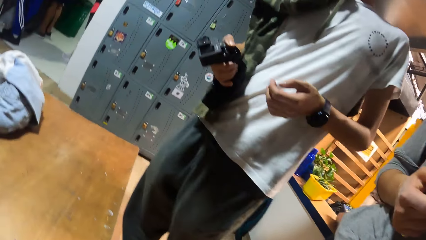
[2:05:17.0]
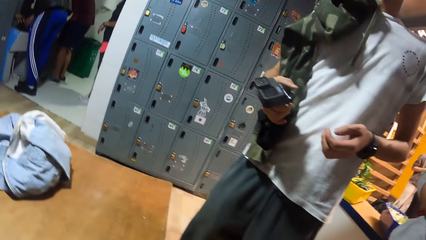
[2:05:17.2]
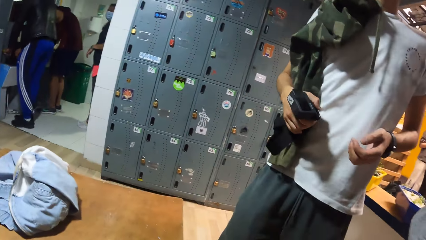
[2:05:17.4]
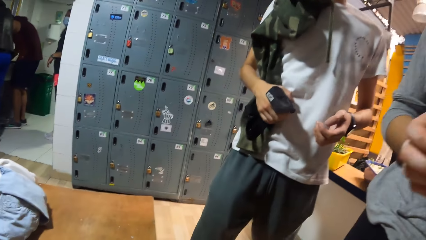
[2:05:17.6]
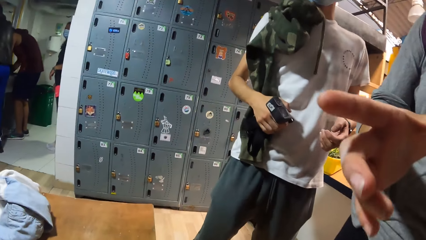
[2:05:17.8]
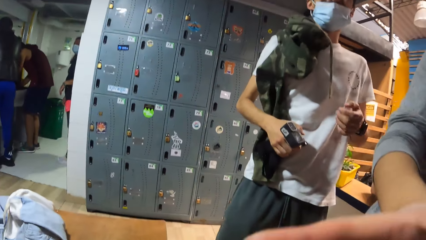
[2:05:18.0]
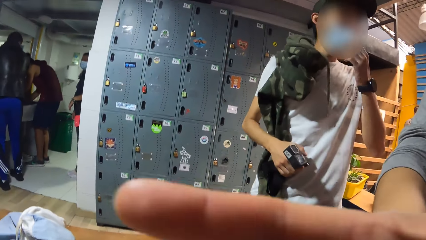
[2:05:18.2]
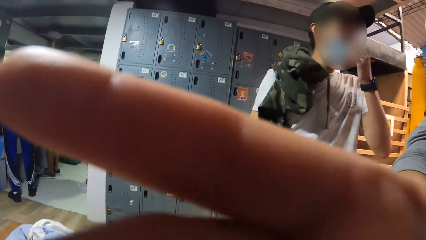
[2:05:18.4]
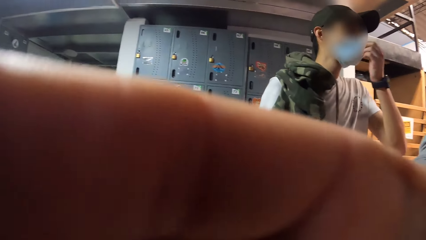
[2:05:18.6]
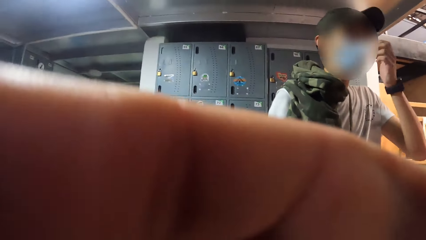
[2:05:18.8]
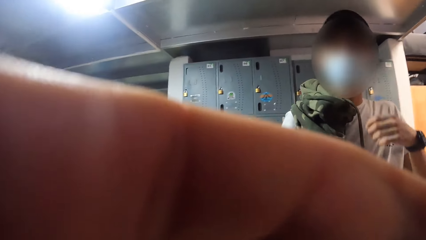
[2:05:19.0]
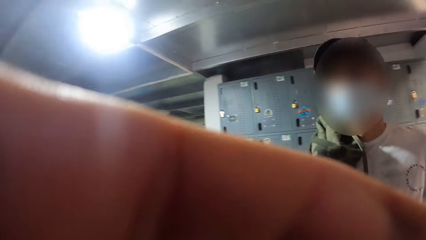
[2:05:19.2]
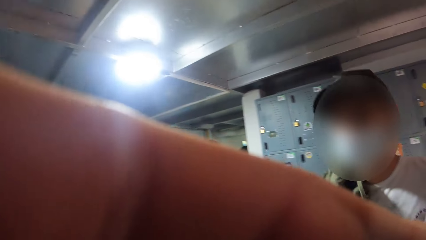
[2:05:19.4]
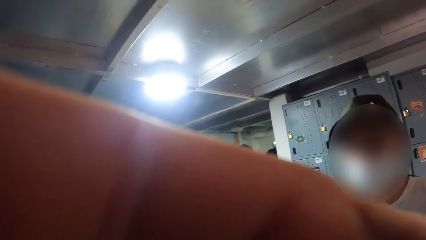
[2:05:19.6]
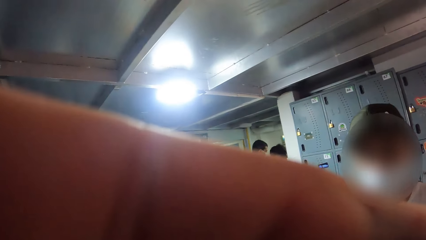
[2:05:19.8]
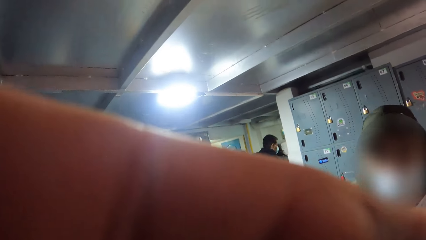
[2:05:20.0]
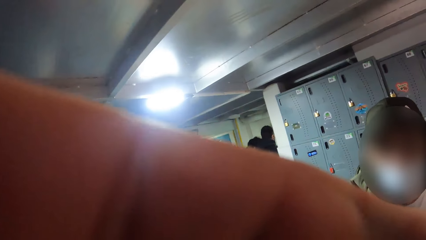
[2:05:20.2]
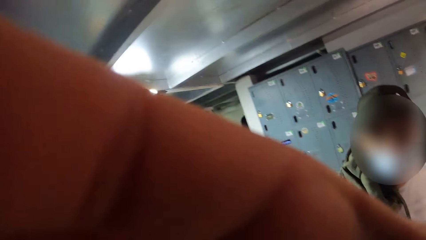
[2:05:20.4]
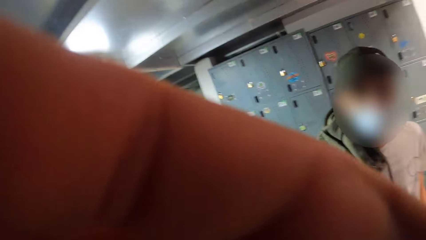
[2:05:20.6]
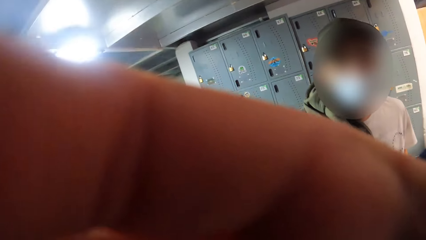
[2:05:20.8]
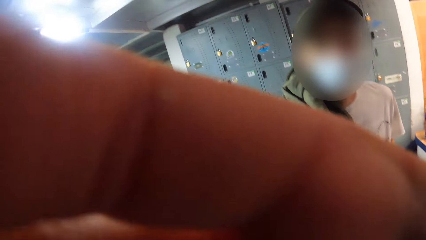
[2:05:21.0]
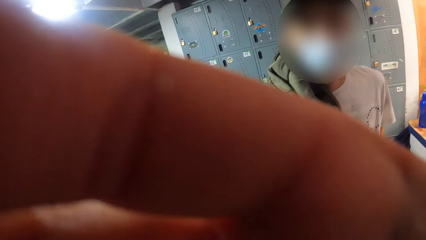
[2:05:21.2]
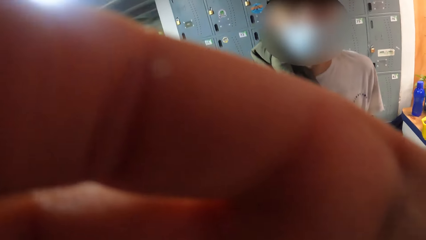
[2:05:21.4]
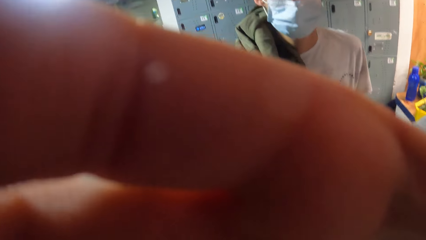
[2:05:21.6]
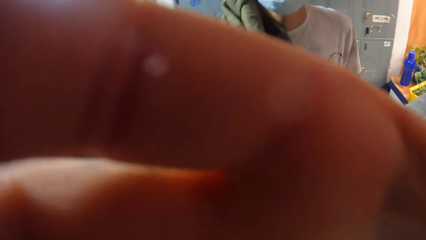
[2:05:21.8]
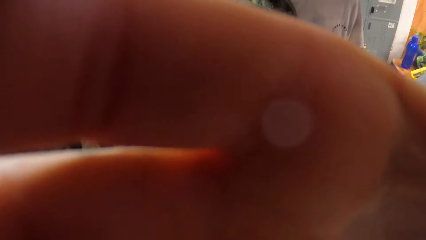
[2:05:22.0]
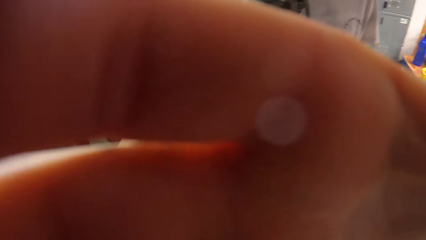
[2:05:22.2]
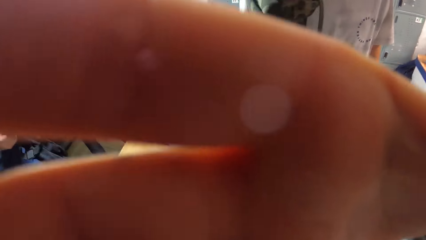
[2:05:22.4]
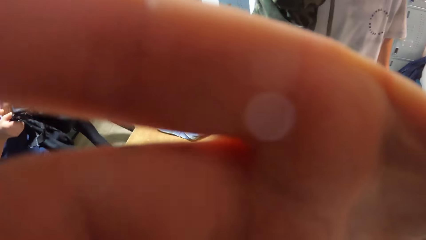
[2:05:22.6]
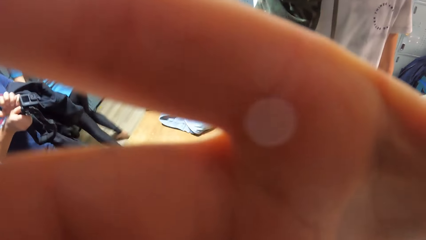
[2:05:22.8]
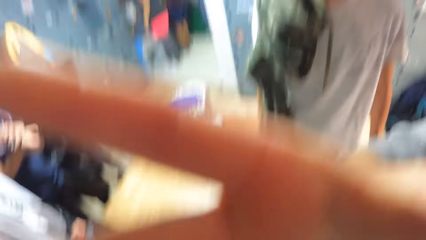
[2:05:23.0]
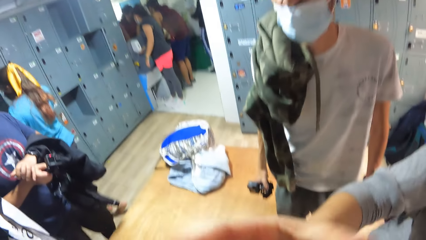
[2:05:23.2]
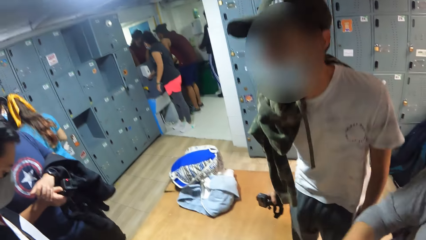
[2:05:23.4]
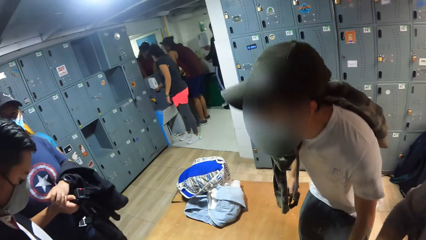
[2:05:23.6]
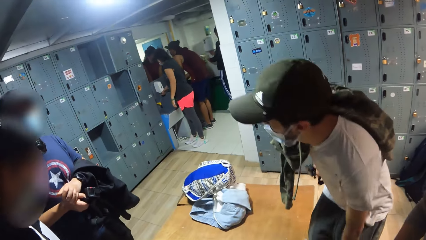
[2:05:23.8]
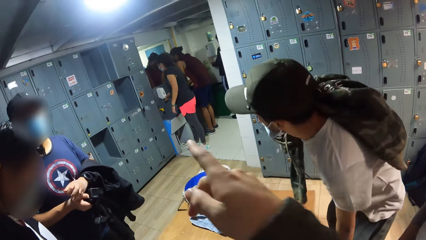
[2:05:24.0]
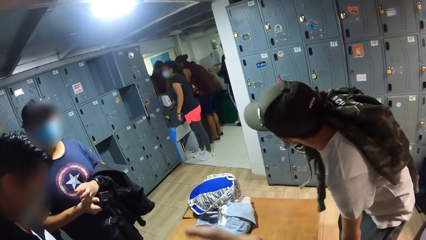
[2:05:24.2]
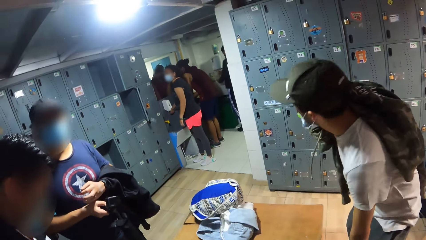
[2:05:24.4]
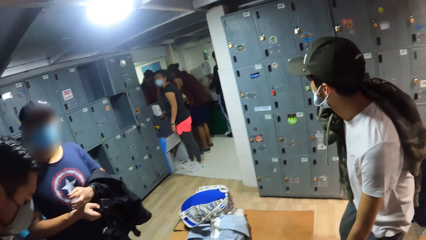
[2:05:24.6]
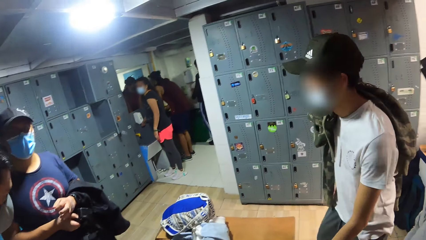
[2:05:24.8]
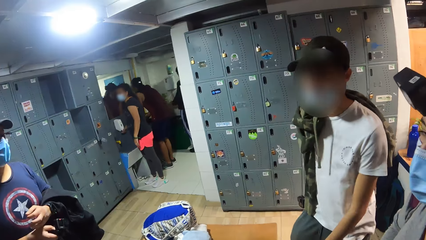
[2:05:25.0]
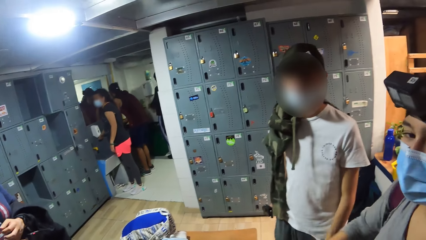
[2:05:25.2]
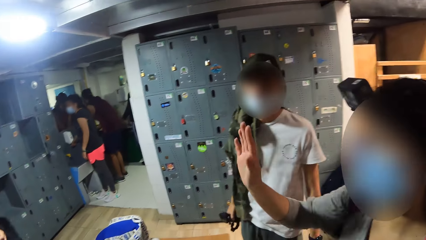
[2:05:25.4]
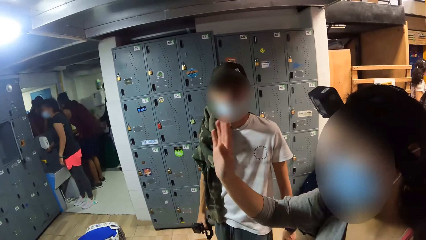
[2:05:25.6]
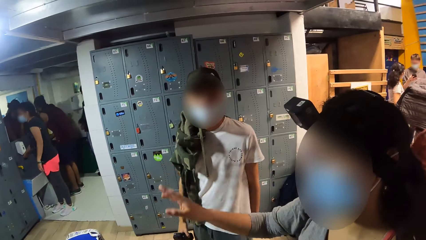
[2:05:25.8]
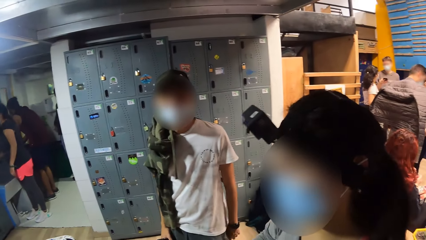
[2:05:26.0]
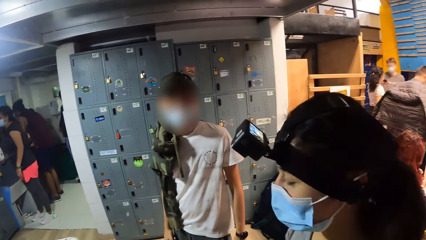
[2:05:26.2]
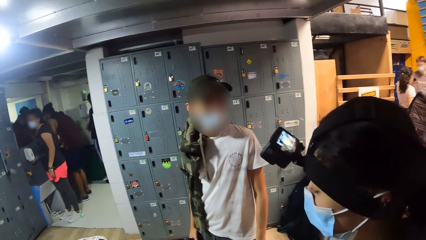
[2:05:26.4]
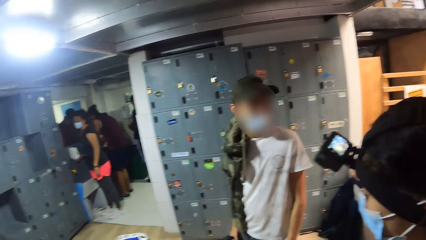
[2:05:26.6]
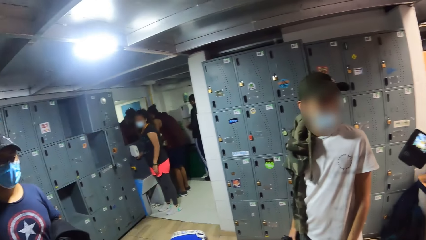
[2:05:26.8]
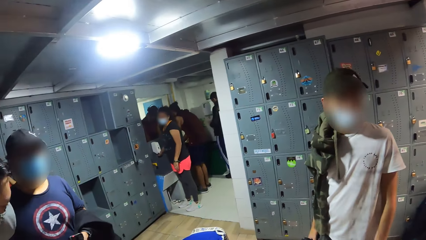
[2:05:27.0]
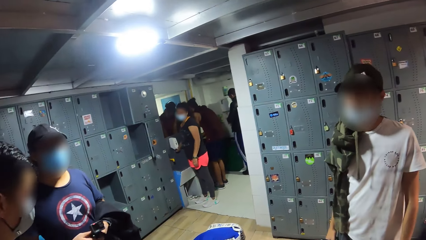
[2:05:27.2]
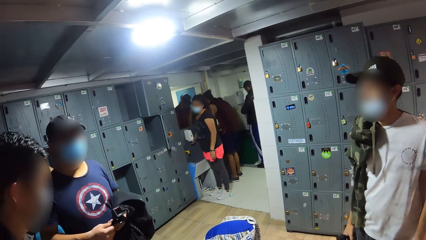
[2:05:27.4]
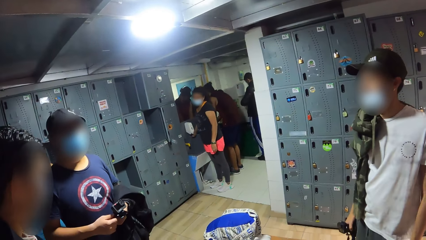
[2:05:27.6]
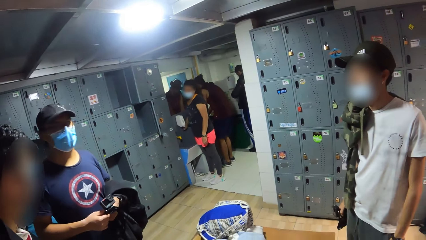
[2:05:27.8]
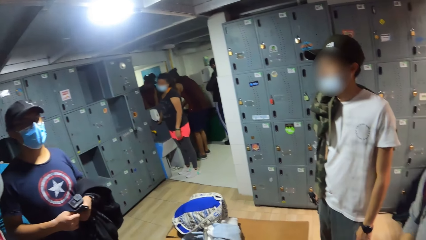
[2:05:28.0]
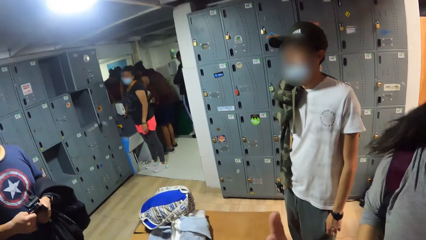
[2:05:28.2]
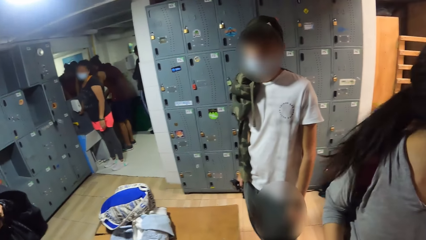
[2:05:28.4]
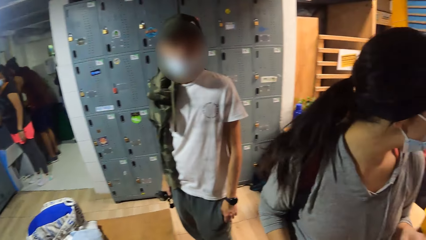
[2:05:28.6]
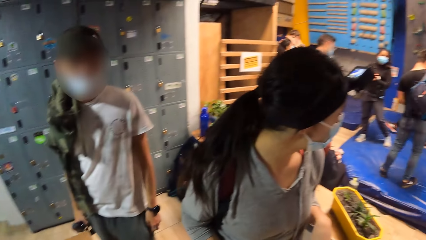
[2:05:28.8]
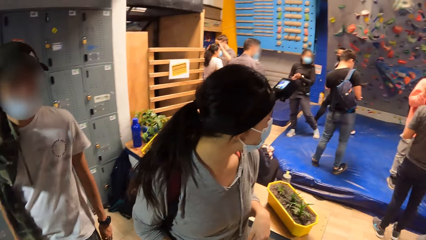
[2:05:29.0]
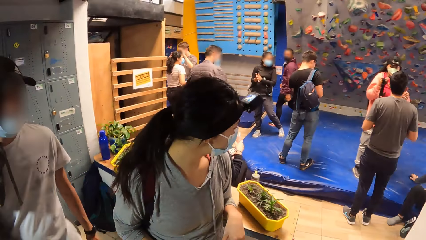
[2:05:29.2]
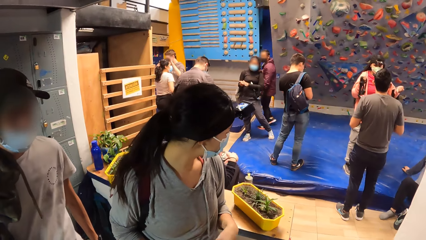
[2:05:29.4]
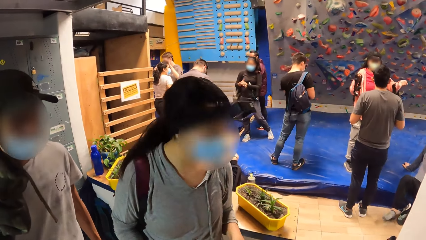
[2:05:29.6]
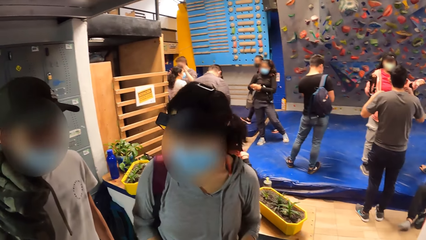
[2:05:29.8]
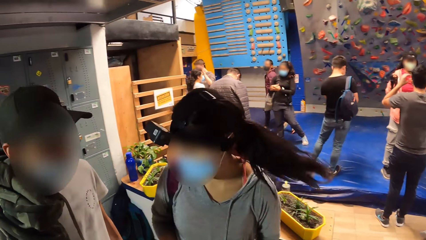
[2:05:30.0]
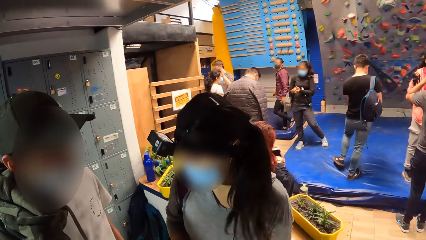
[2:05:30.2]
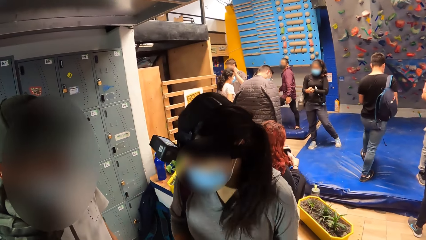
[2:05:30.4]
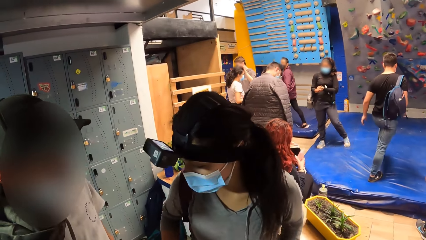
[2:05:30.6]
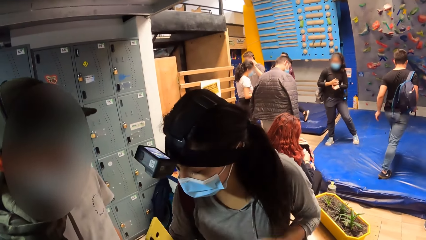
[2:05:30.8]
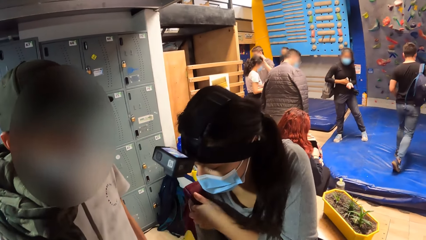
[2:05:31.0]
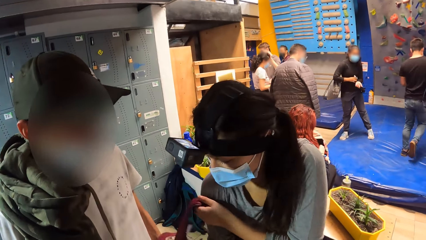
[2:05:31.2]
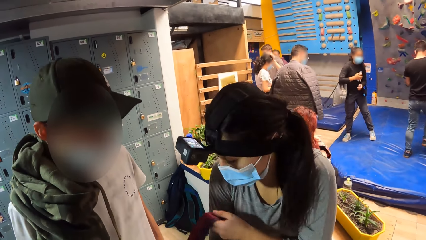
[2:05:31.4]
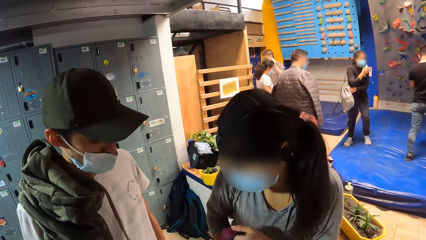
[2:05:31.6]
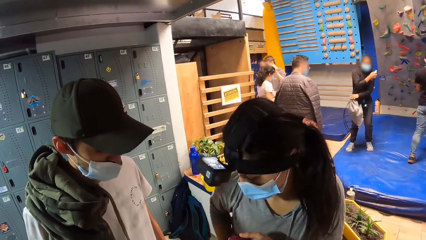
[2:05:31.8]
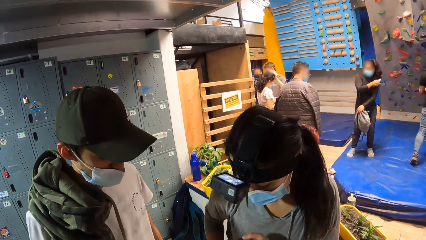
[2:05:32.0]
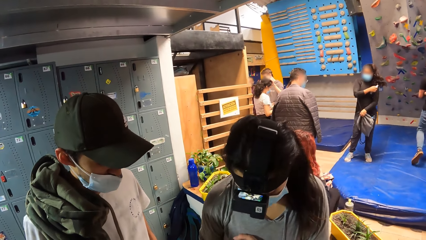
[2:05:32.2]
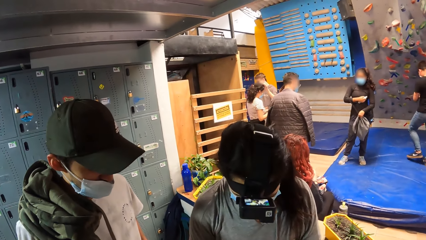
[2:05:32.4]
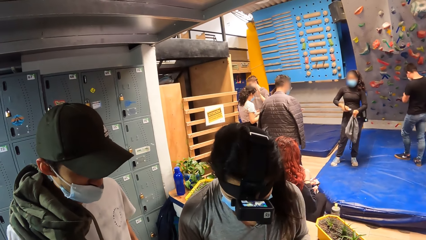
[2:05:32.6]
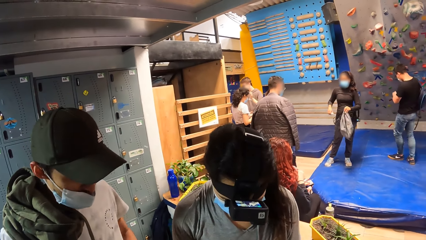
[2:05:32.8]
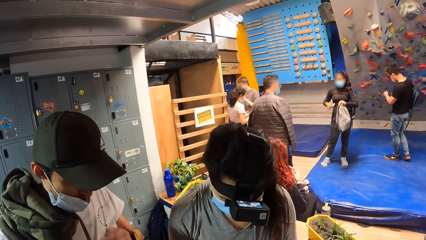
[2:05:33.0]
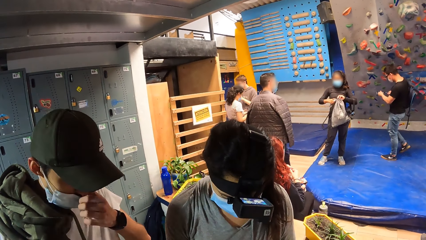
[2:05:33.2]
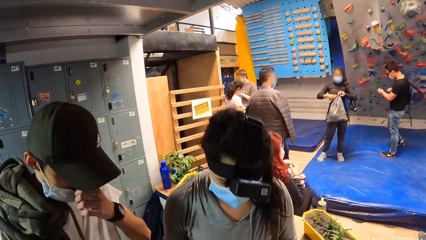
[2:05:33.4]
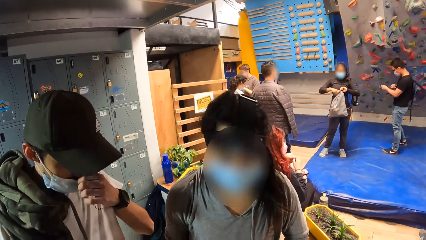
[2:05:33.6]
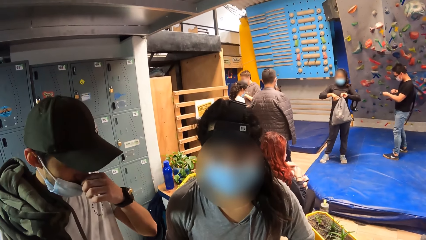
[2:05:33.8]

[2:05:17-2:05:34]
A woman wears the camera on the camera wearer's head with her right hand. A man adjusts the facemask on his face with his left hand. The camera wearer fixes the camera on his head. The man converses at the camera wearer. The camera wearer looks at a bag on a bench. The woman converses with the camera wearer. The camera wearer looks around. The woman removes the bag from her shoulder with her left hand. The man converses with the woman.
